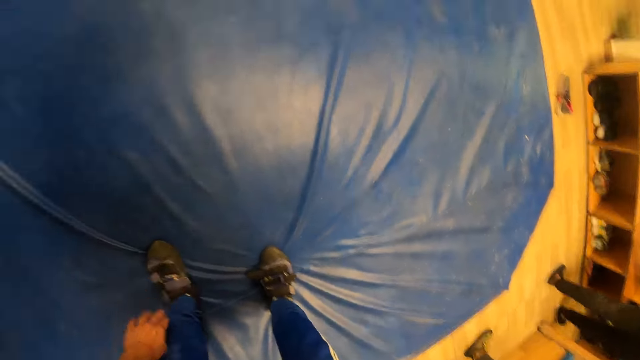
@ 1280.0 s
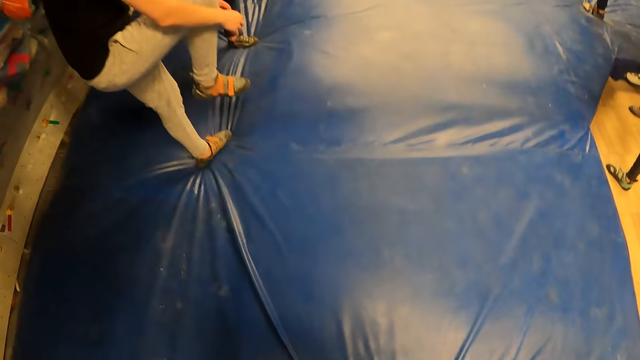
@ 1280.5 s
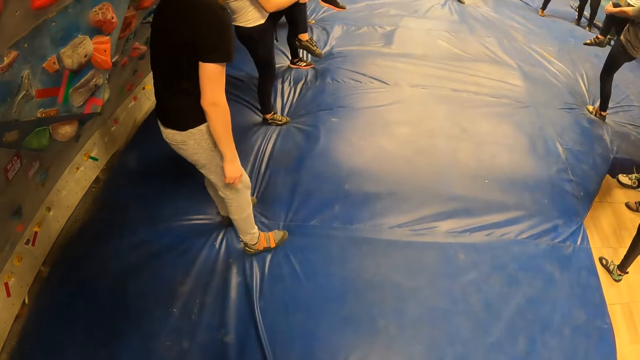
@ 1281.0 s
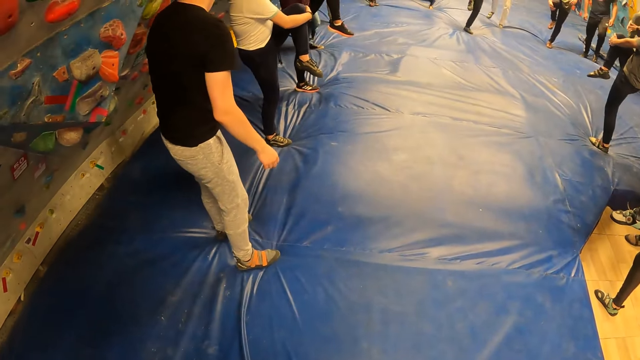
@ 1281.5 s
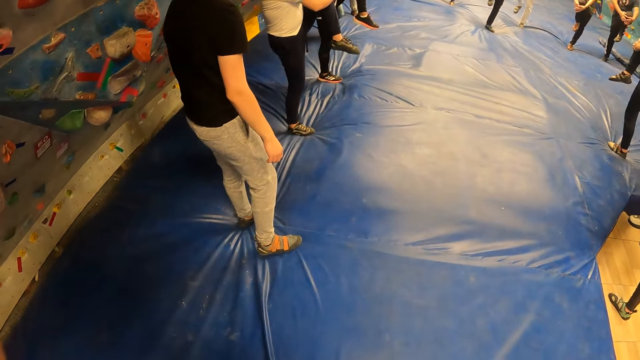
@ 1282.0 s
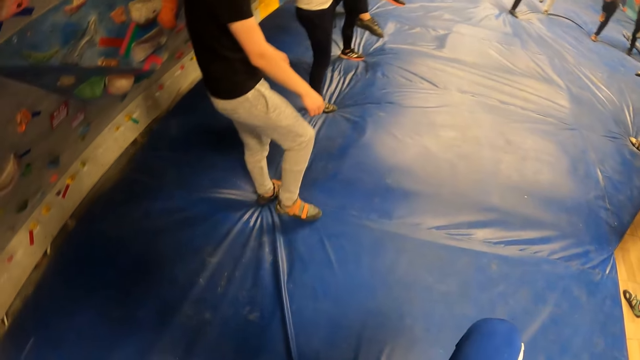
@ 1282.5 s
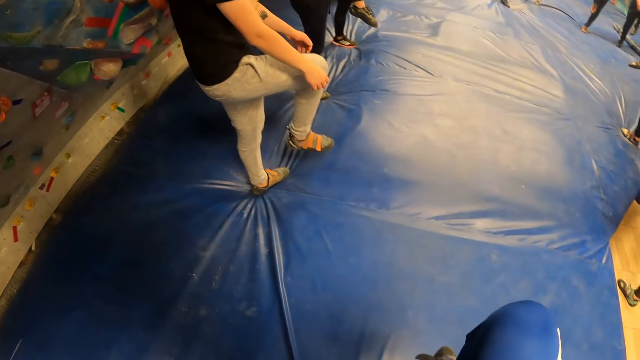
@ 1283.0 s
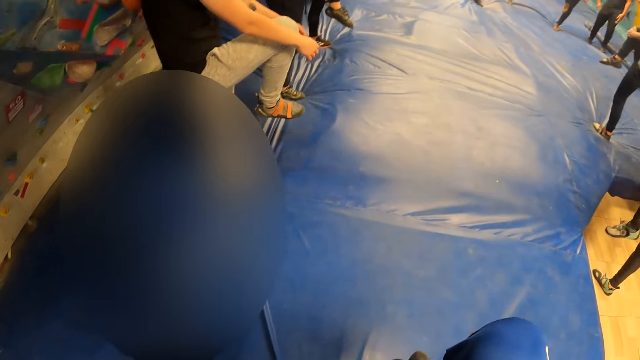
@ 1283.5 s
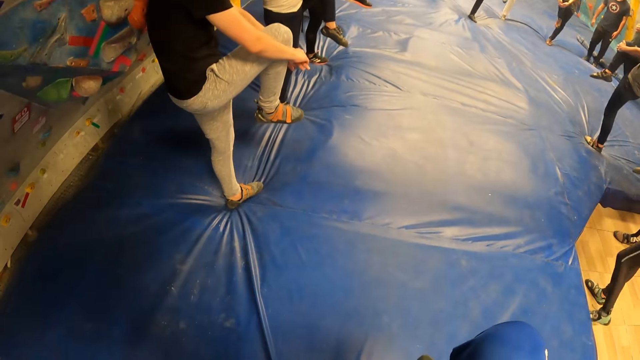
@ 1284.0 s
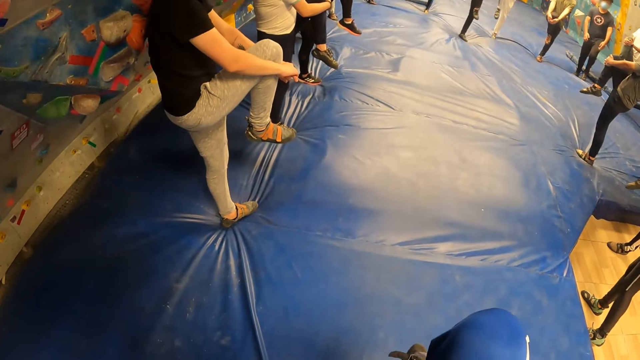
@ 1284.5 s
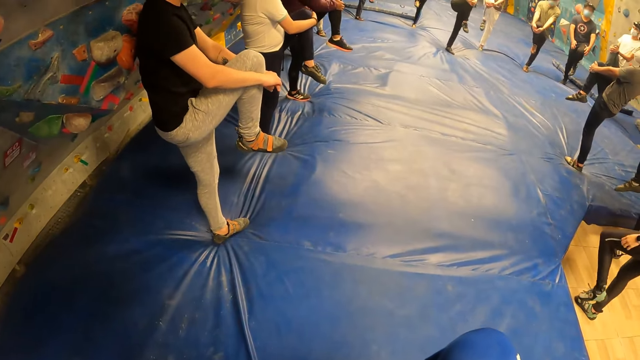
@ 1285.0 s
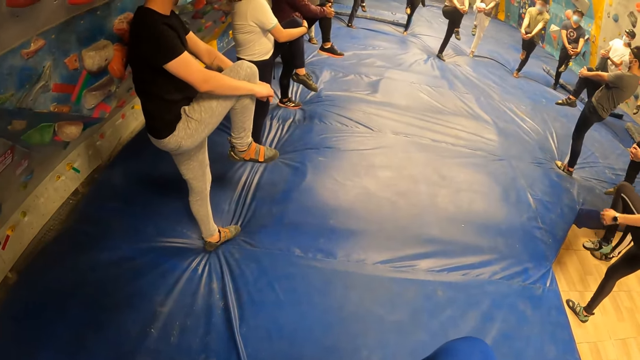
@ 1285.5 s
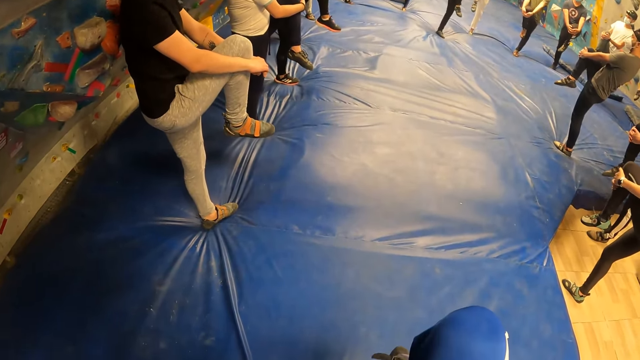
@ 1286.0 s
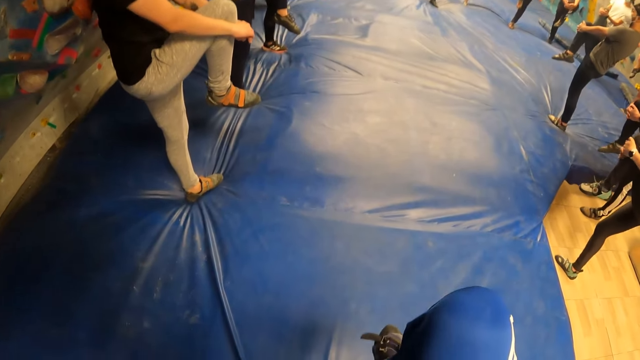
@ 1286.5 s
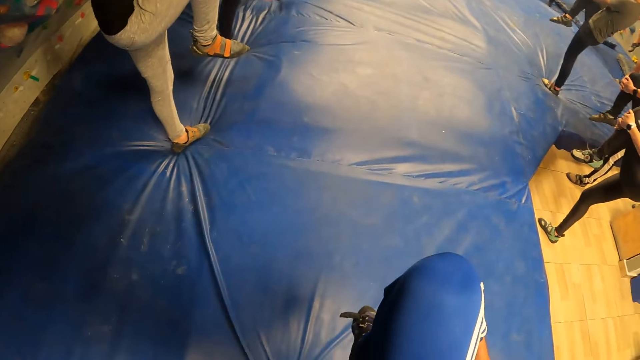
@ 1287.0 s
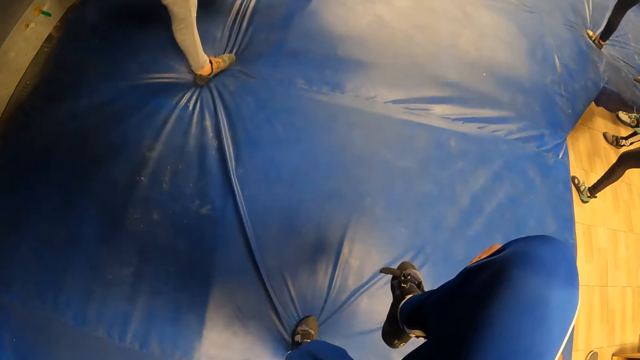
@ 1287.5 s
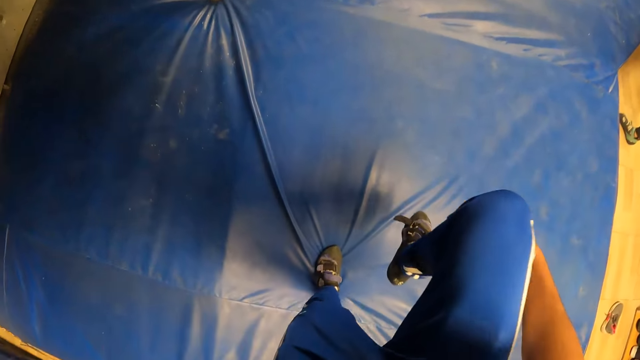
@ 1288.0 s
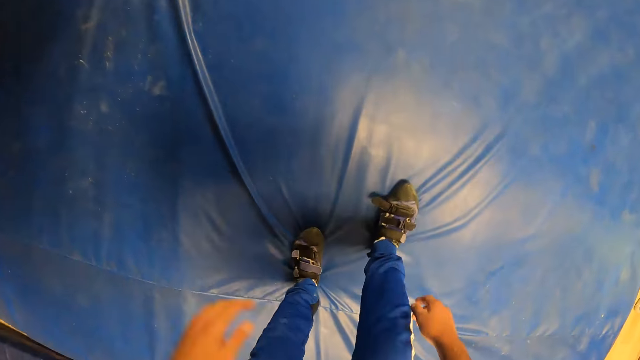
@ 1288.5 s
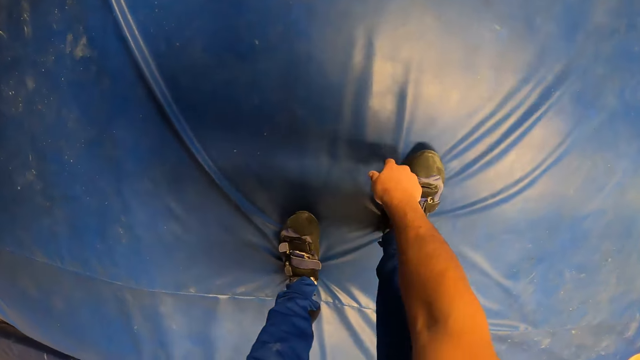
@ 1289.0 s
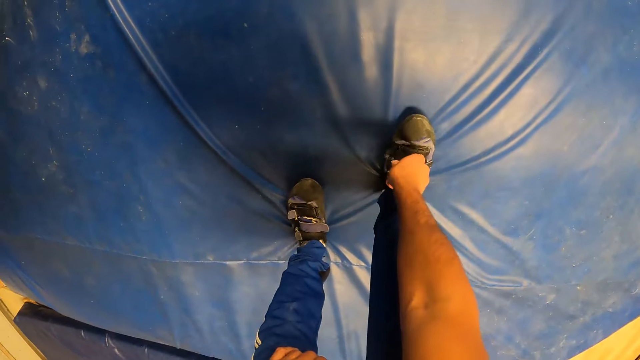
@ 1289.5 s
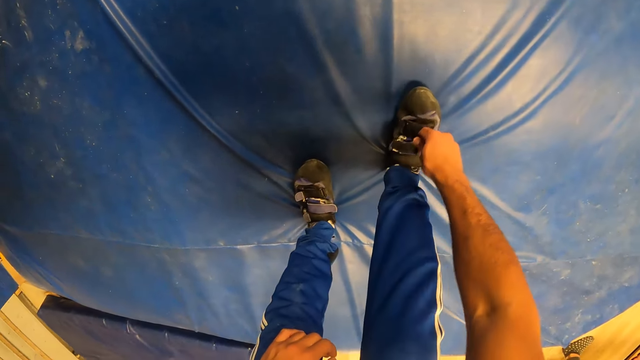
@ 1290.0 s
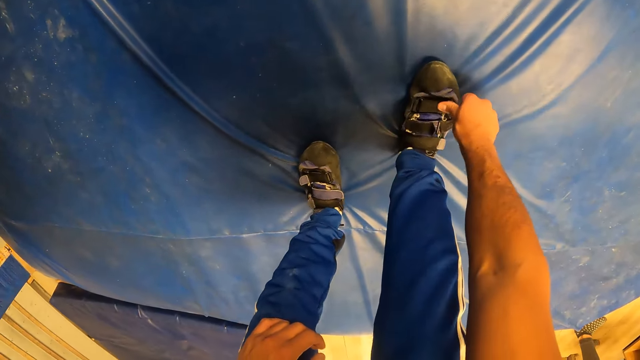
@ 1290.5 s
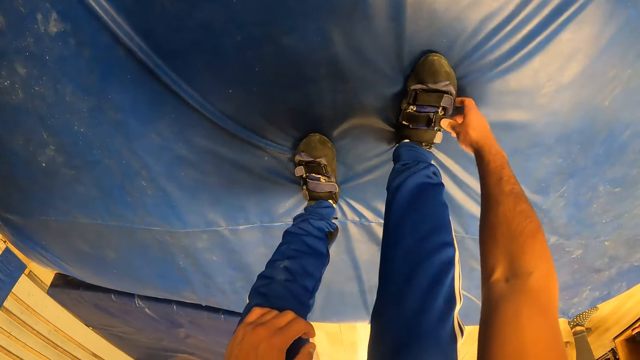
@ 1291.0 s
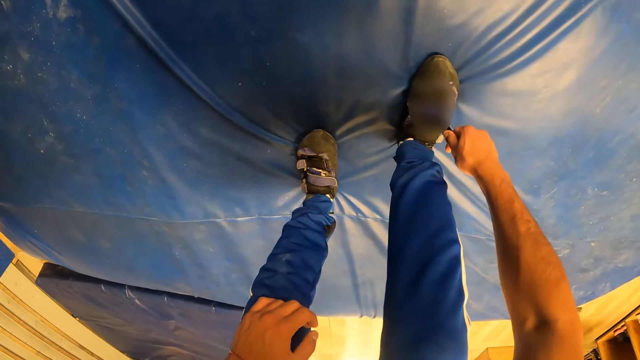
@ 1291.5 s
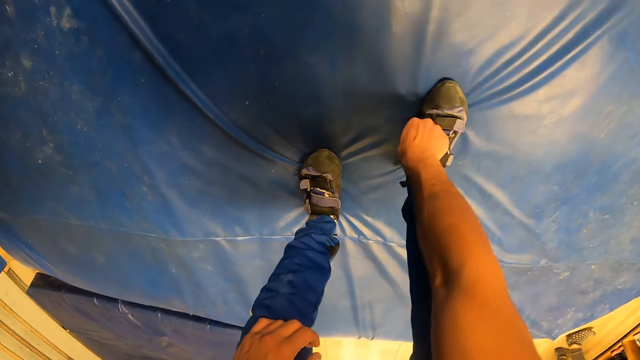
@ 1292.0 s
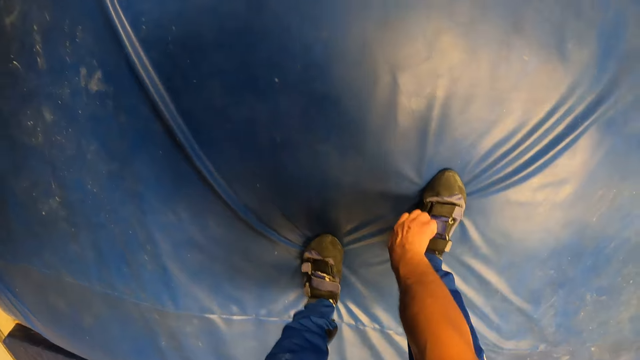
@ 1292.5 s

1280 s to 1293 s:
The camera wearer stands upright. He raises his right knee. He exercises his body. He bends to adjust his right shoe buckle with his right hand. He puts down his right foot. He adjusts the right shoe buckle with his right hand. He ties the right shoe.

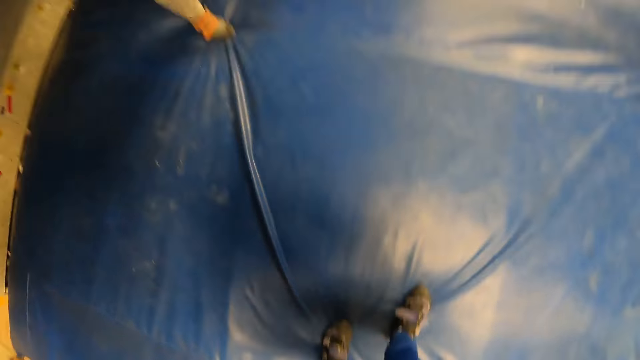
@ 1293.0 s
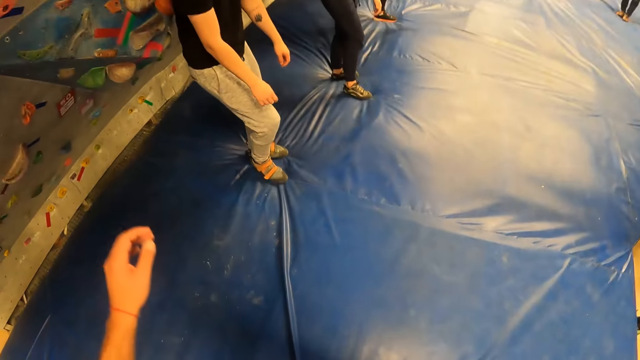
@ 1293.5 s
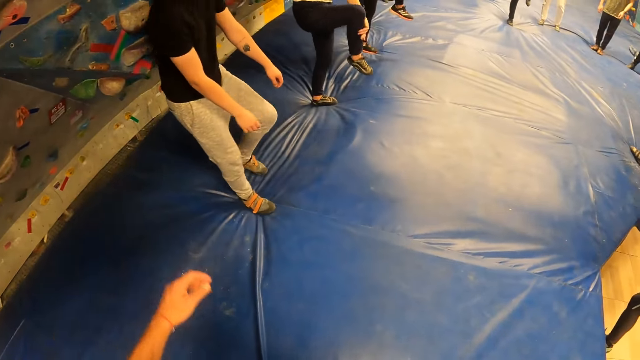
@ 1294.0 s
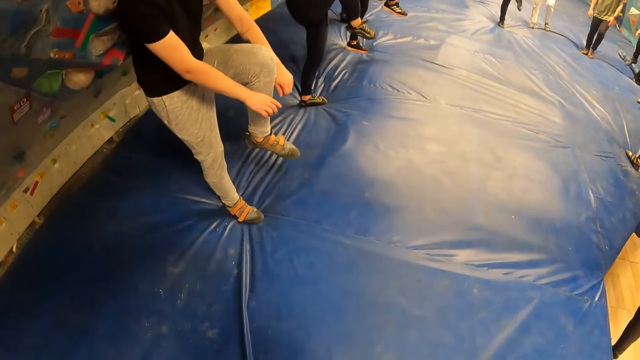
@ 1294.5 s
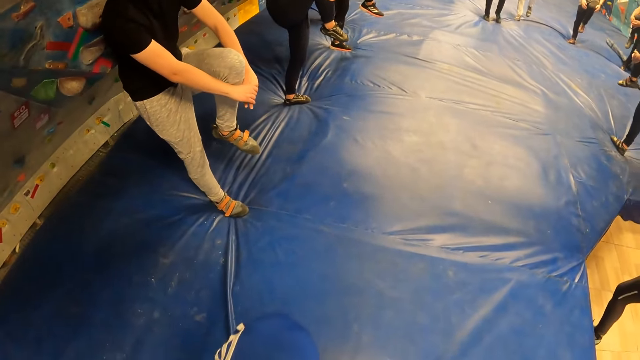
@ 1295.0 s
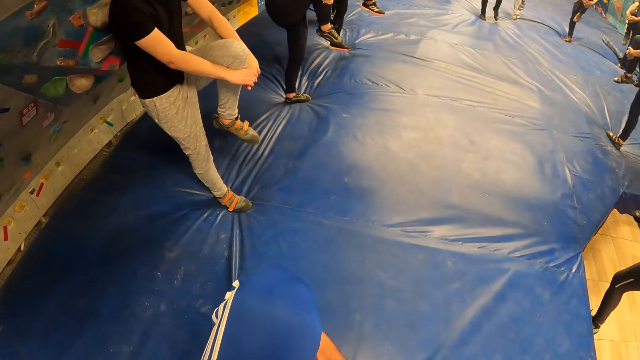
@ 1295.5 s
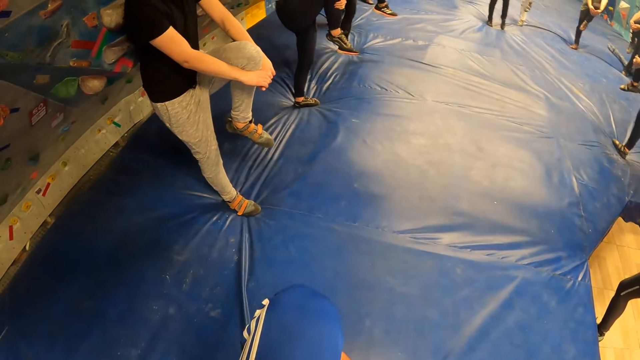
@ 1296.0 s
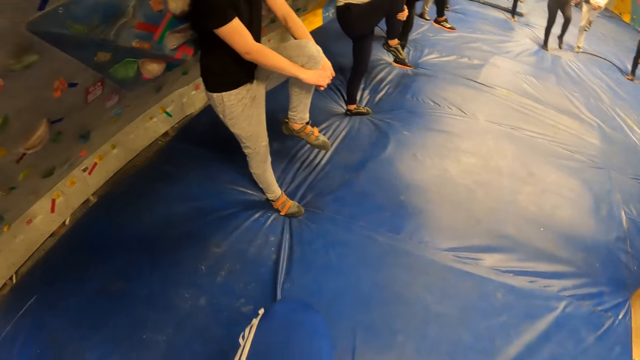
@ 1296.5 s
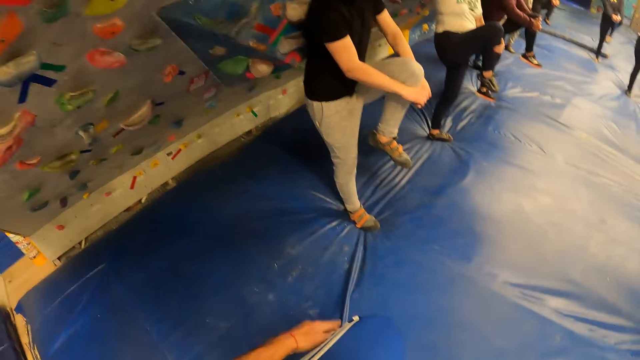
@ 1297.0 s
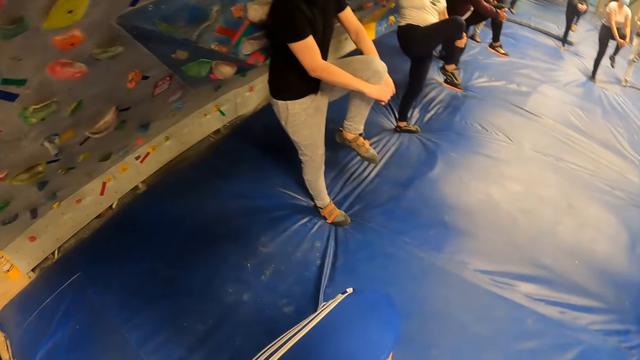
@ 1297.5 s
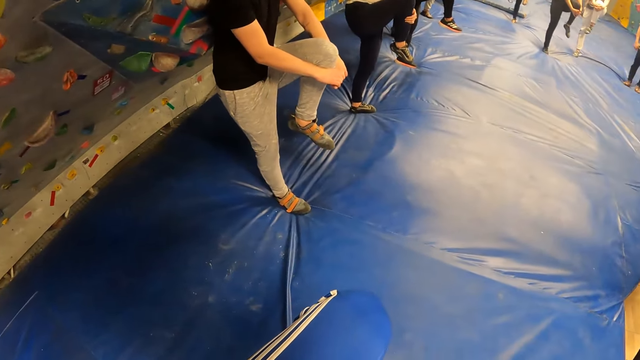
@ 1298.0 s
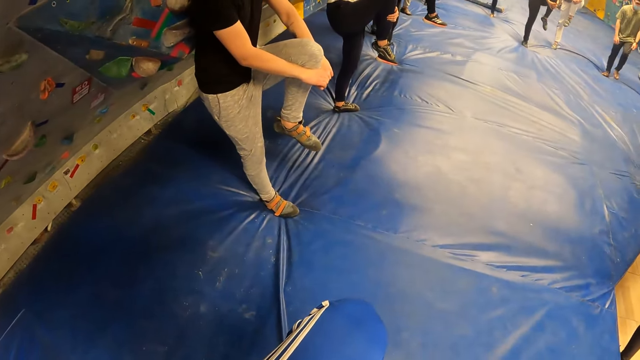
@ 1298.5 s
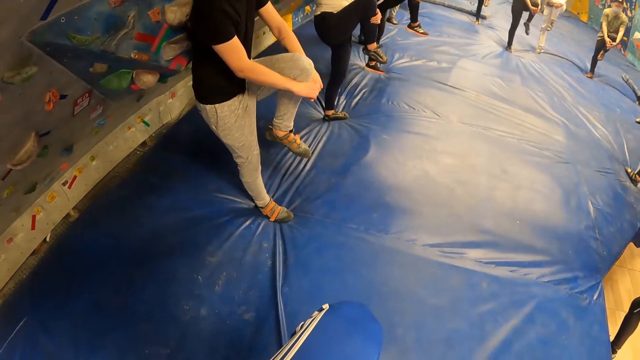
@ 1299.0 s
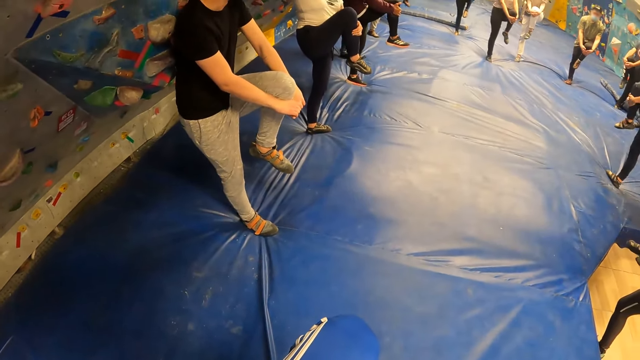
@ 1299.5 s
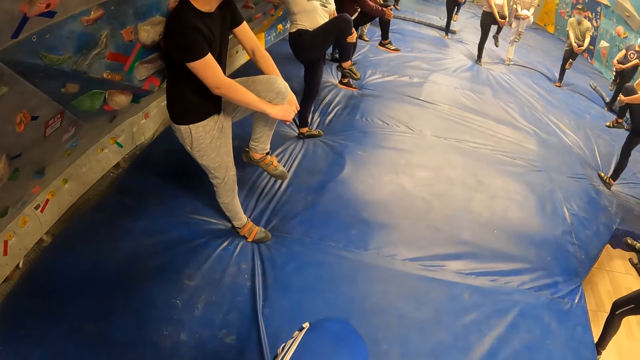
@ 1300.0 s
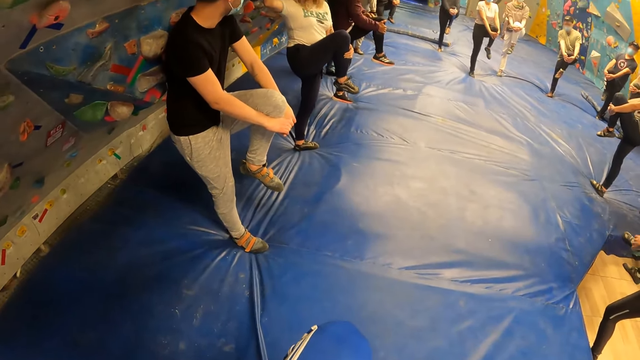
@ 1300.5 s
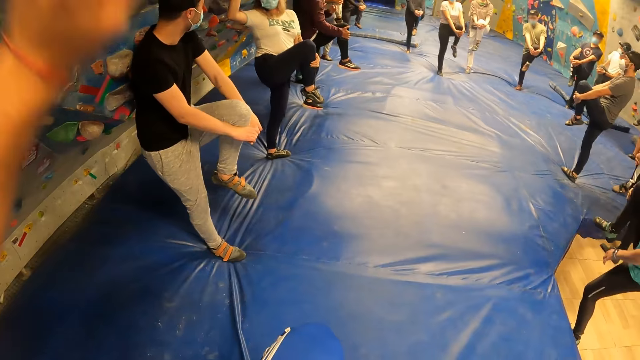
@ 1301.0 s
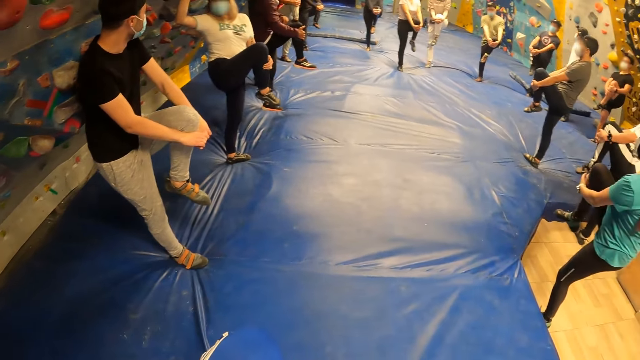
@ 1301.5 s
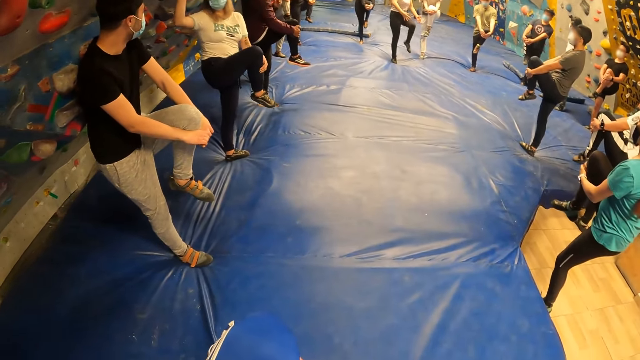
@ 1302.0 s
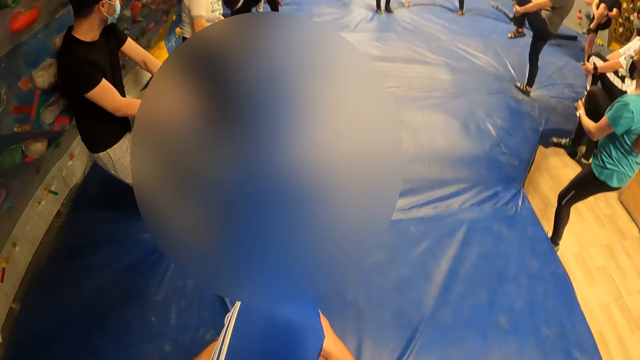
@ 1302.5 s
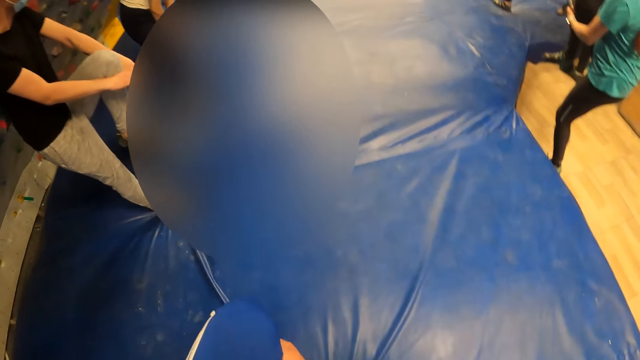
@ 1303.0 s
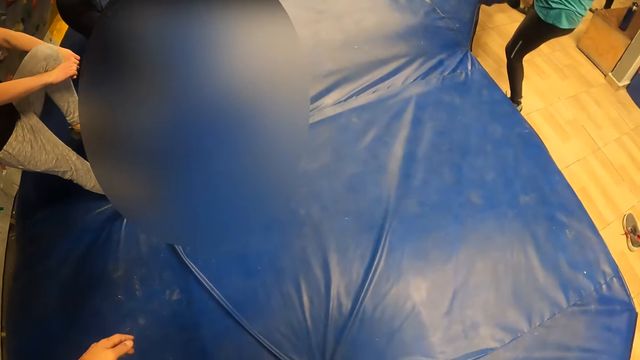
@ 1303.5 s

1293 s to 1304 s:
The camera wearer stands up. He exercises his body. He folds his left knee.
